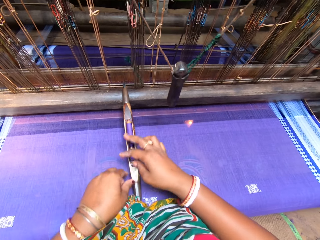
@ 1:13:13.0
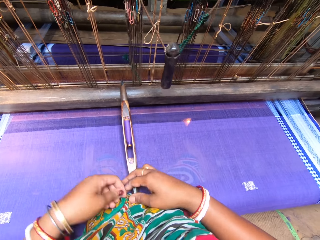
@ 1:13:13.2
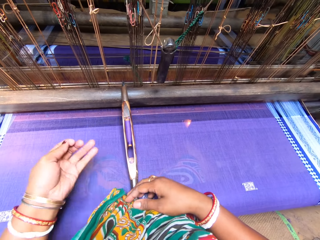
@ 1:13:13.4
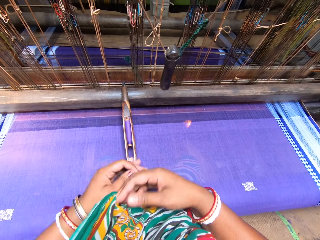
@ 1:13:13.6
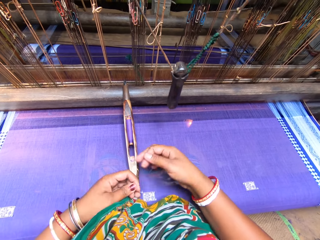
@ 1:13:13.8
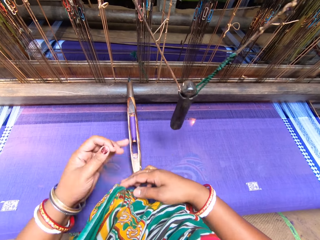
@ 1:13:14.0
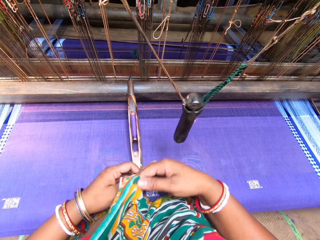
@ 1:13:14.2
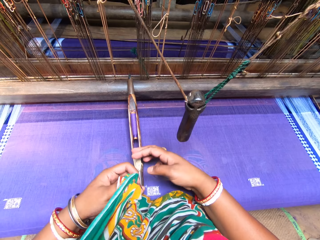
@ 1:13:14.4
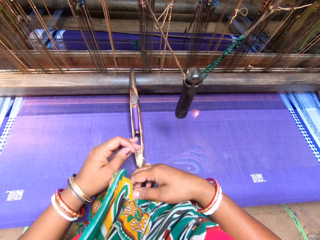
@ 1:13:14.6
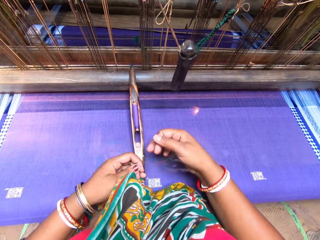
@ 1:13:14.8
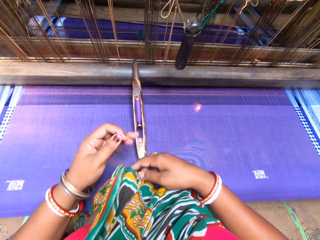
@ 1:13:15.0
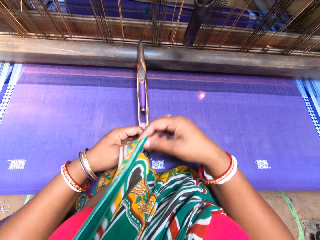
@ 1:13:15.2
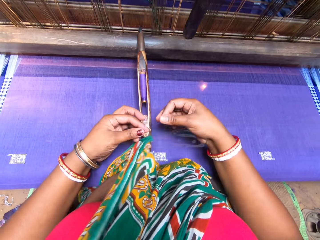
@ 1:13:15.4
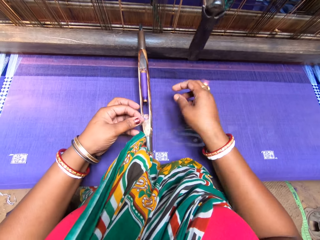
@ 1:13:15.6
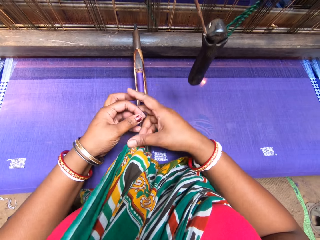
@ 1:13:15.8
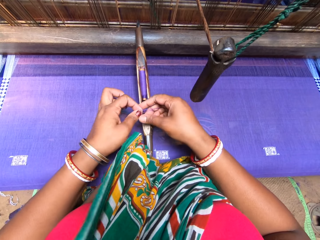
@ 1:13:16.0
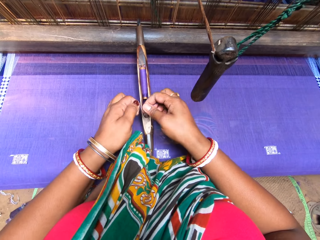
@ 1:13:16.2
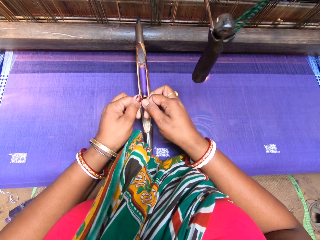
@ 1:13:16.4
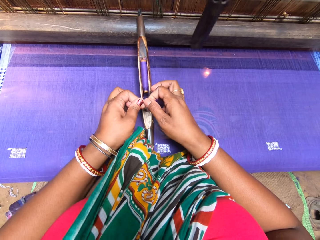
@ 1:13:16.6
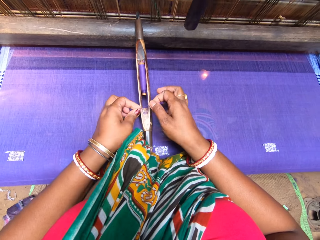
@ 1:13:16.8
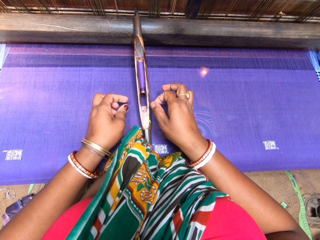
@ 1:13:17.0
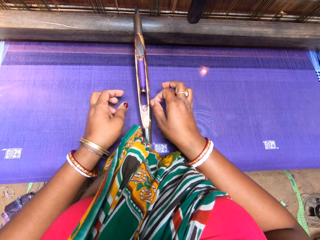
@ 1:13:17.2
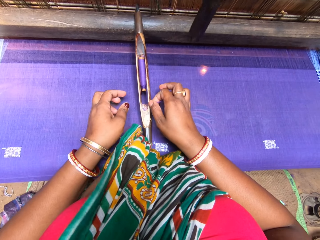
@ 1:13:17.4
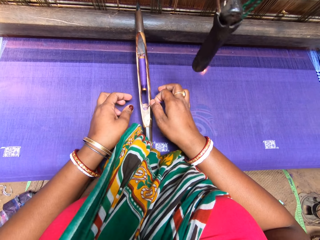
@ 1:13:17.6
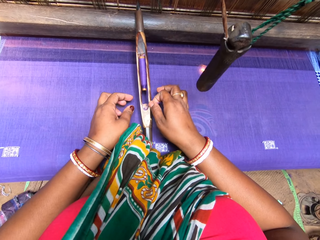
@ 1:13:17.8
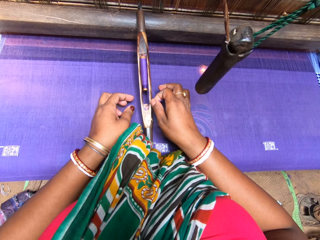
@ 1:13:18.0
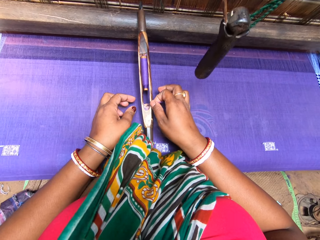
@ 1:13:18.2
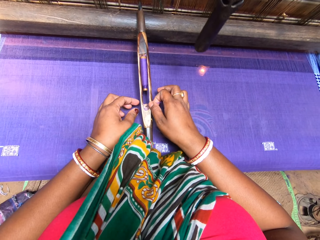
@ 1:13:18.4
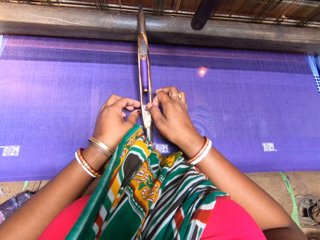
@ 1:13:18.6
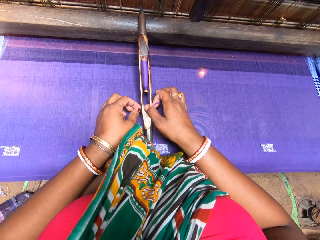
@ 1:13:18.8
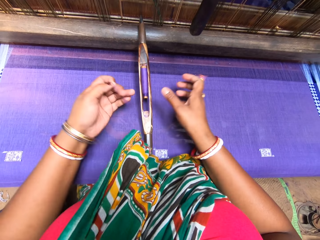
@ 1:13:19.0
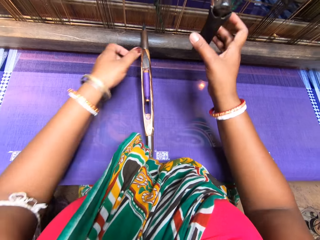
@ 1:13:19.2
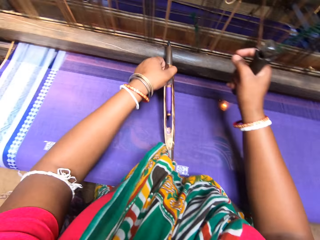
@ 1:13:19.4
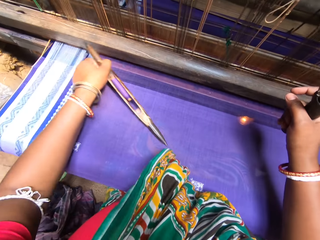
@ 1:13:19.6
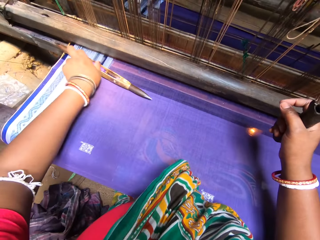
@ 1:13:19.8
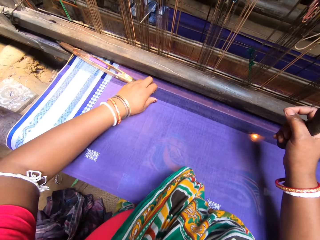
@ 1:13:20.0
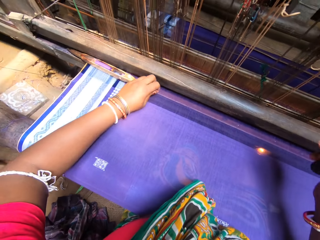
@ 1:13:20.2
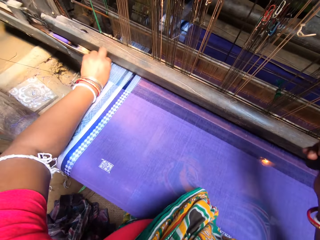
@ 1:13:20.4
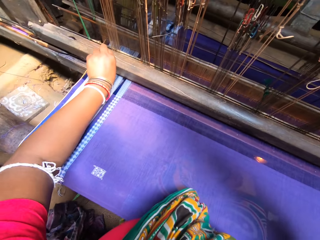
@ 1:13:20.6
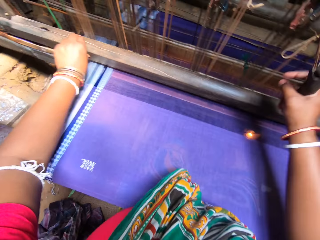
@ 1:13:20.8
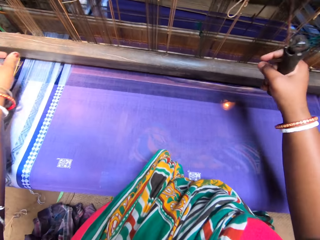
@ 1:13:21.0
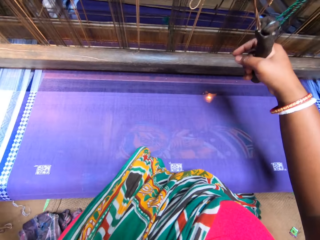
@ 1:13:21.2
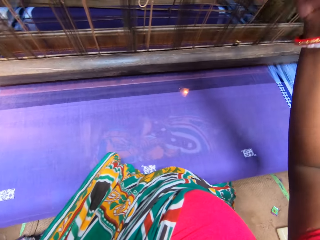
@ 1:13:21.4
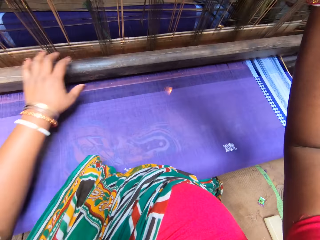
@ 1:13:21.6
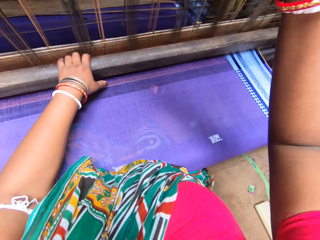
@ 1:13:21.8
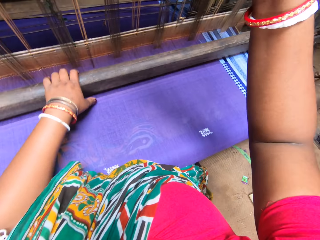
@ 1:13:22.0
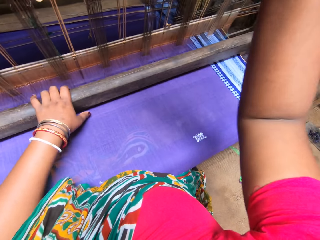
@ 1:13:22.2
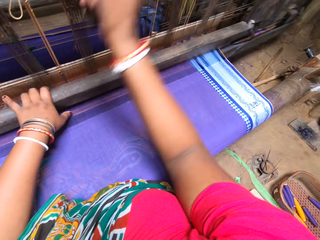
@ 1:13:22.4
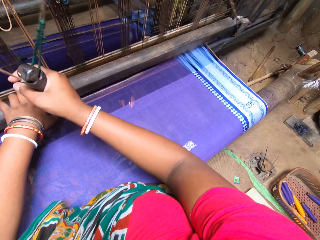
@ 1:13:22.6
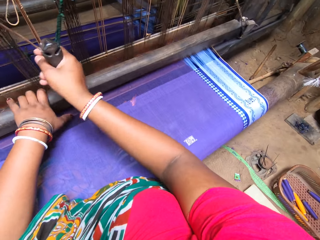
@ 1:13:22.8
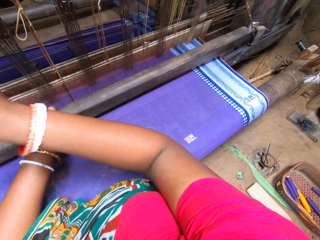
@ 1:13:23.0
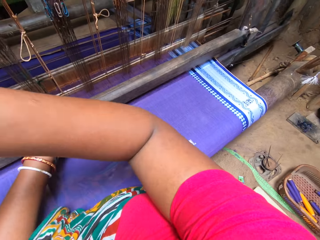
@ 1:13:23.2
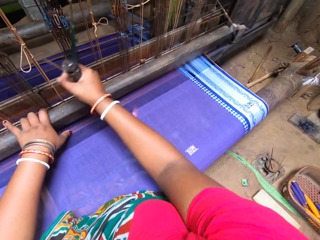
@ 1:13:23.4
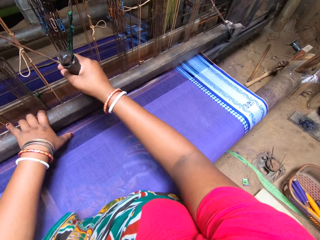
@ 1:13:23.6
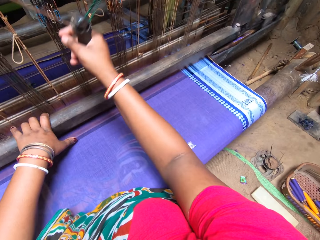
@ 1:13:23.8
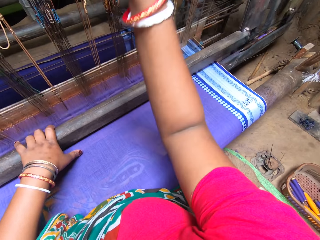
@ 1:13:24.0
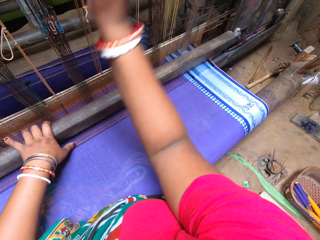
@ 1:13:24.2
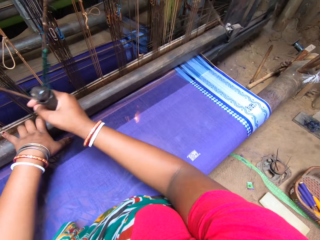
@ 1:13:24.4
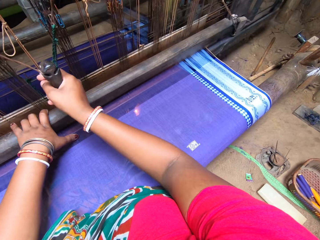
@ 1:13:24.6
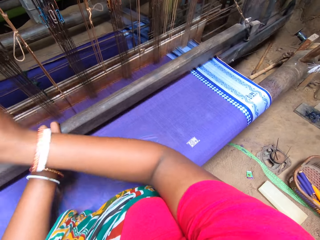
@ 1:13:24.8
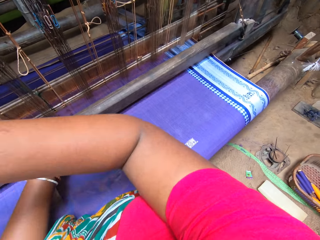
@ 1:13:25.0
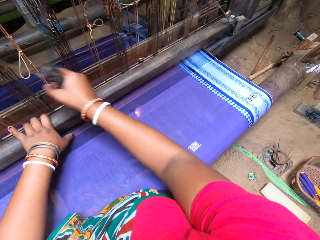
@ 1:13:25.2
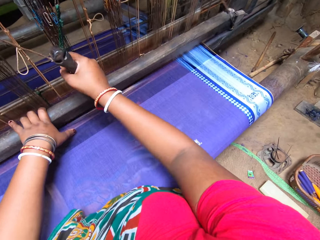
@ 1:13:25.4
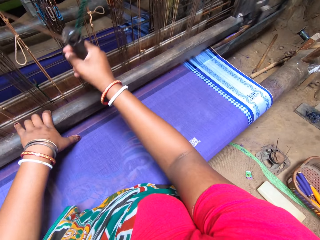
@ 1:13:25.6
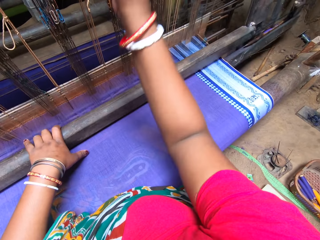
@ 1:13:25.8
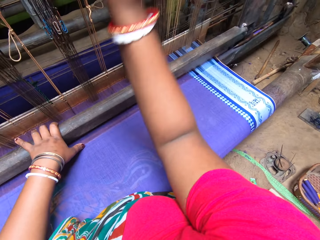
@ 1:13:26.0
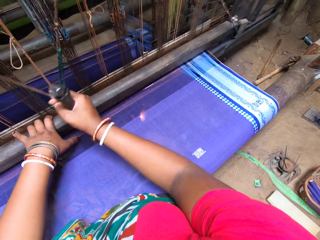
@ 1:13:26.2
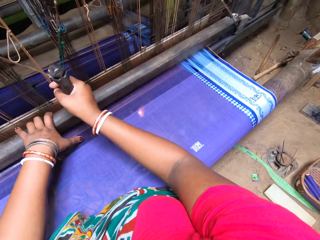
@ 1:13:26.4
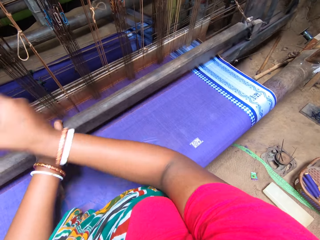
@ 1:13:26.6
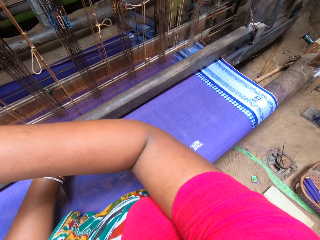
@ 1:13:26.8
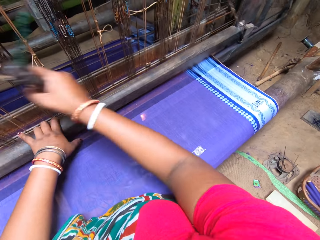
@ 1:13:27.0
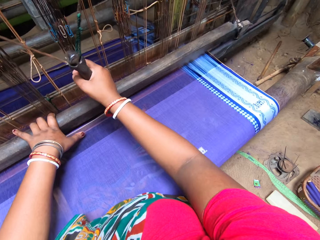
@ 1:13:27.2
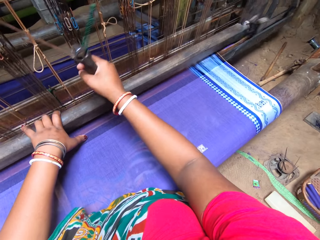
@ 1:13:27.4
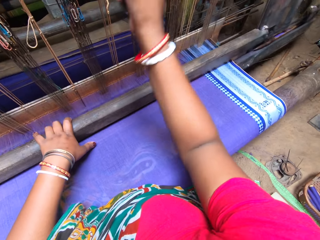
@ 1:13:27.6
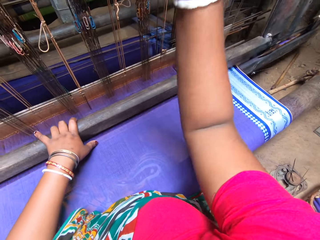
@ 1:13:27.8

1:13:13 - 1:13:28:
The camera wearer fastens the yarn from the pirn bobbin with both hands. She folds the thread. She inserts the yarn into the wooden shuttle with her right hand. She puts the wooden shuttle into the breast beam with her left hand. She weaves the sari on the woven handloom. She holds a sewing machine. She sews a sheet.

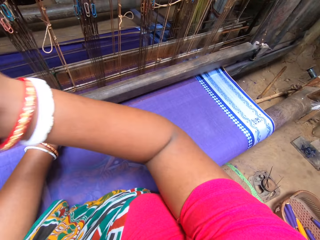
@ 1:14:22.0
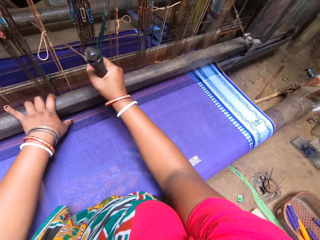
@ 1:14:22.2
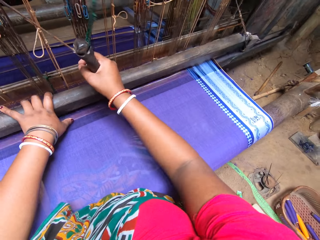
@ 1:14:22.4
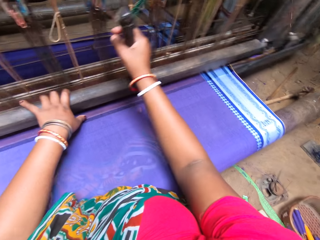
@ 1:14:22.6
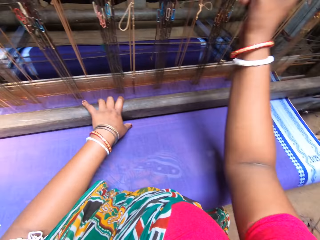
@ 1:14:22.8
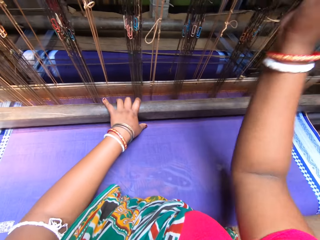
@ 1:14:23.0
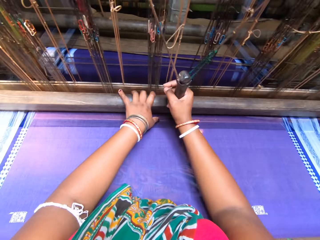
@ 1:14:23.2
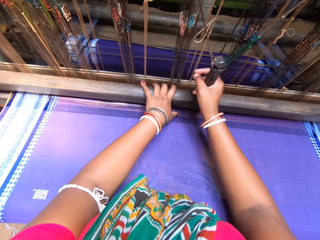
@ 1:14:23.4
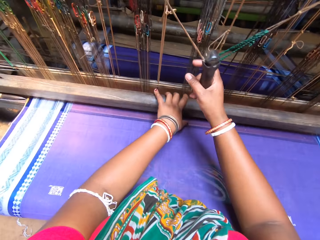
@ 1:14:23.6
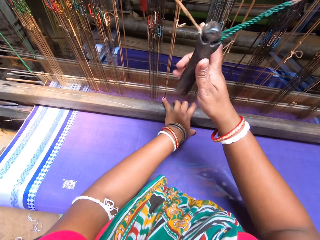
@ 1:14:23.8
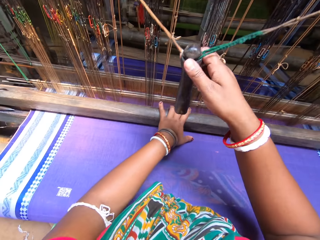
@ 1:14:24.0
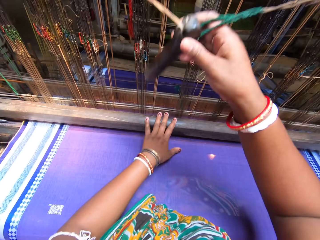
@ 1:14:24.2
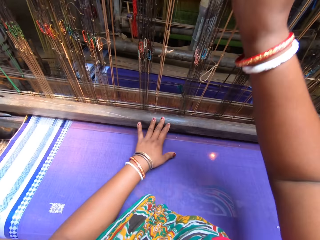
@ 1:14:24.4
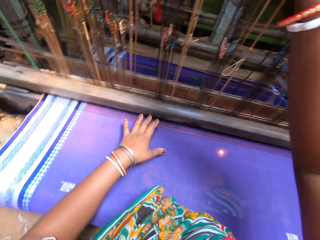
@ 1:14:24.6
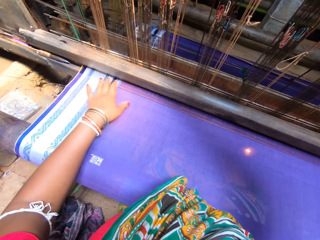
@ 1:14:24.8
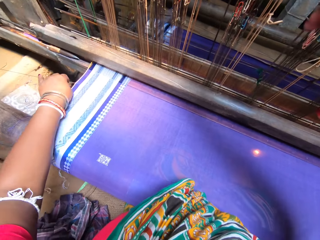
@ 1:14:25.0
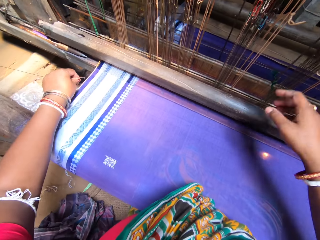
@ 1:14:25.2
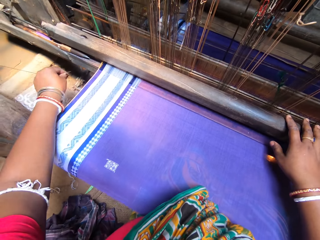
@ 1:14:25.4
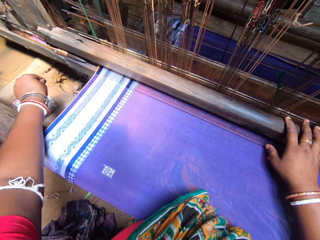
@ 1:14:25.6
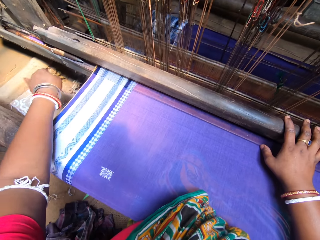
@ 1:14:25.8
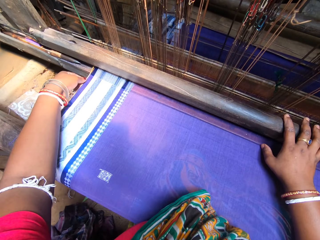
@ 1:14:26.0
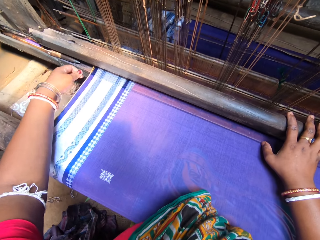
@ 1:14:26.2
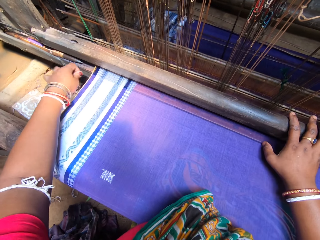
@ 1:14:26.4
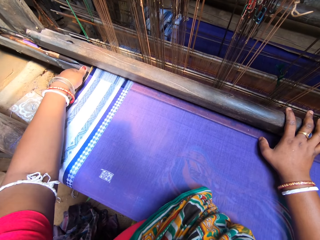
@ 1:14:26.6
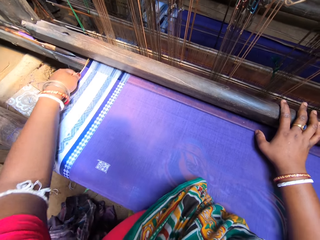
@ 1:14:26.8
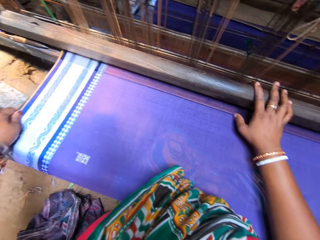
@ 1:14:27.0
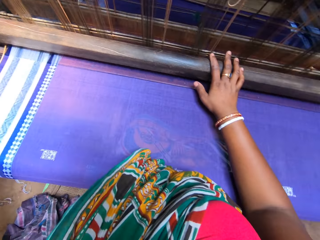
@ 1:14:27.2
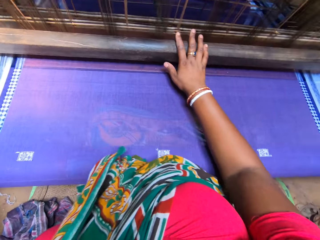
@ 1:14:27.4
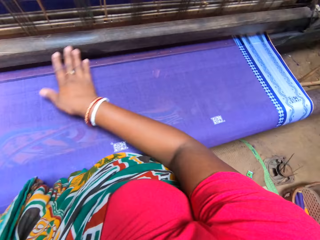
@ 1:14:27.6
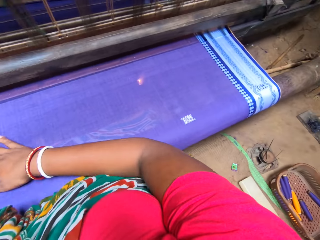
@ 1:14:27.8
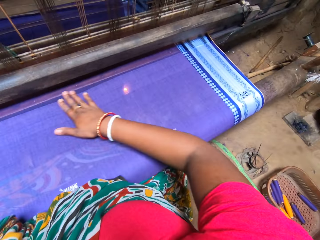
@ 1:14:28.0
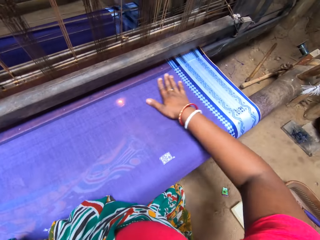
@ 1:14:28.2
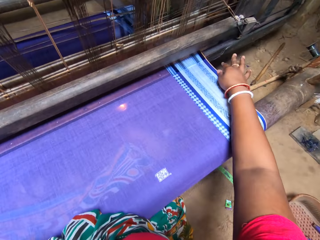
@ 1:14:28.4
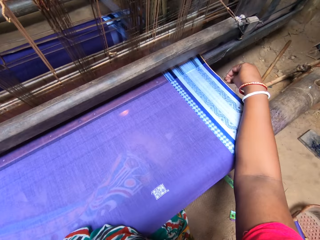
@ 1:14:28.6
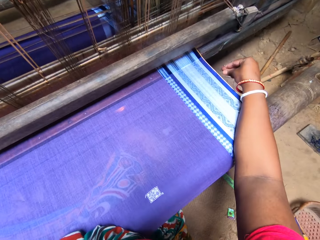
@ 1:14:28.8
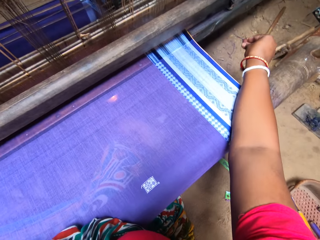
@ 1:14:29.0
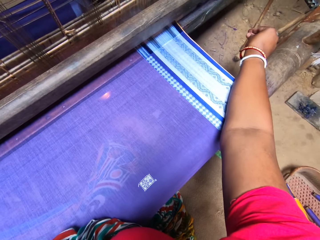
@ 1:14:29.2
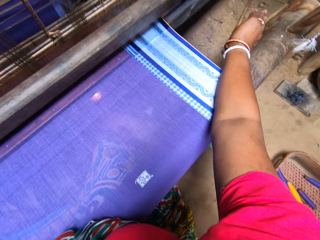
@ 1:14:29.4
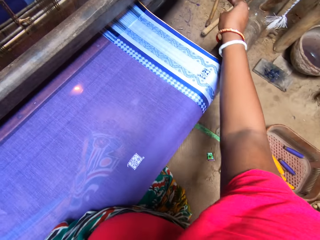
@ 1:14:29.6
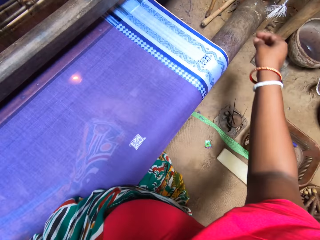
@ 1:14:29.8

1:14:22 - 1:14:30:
The camera wearer puts the sewing machine holder down. She removes a yarn from the woven sari with her left hand. She removes dirt from the sari with her left hand. She cuts the thread. She rubs her right hand on the woven sari. She touches the sheet. She removes dirt from the sari with her right hand.
